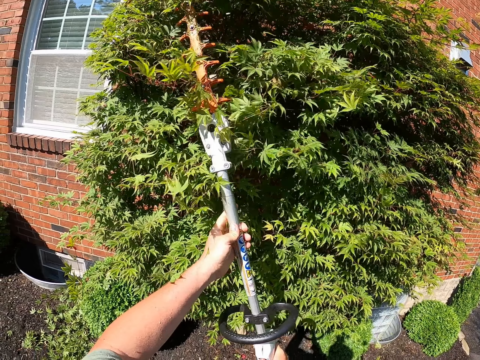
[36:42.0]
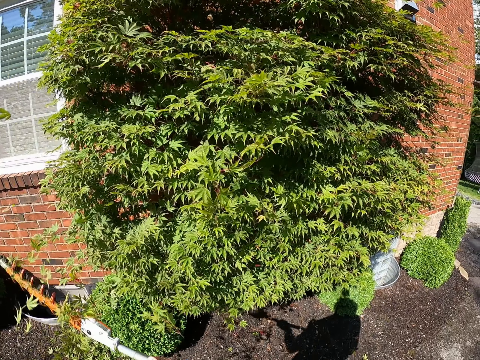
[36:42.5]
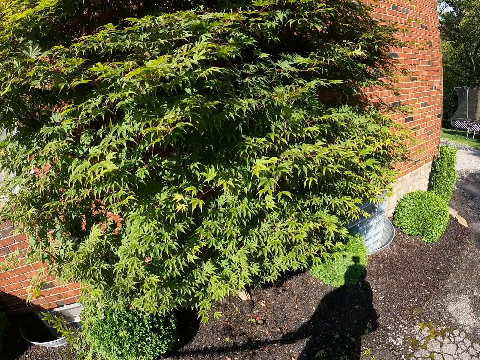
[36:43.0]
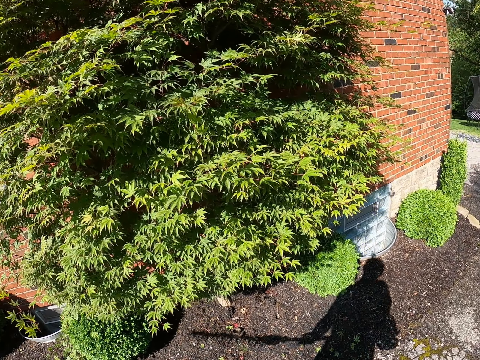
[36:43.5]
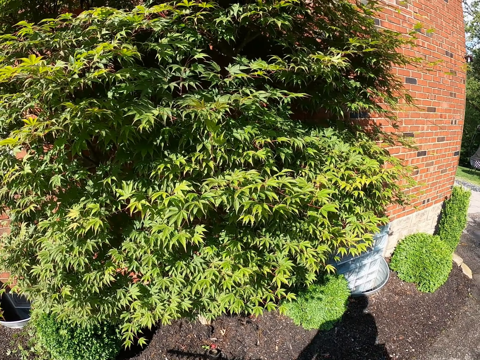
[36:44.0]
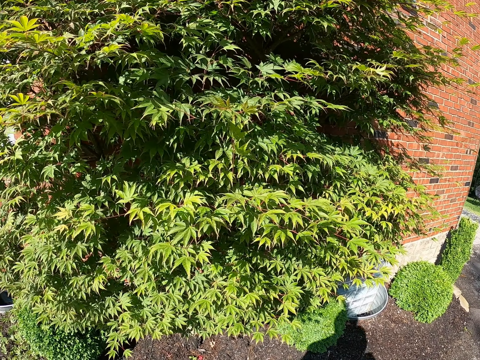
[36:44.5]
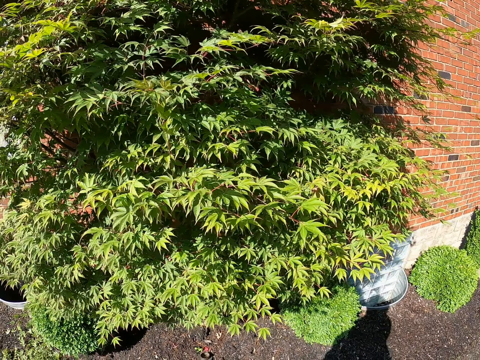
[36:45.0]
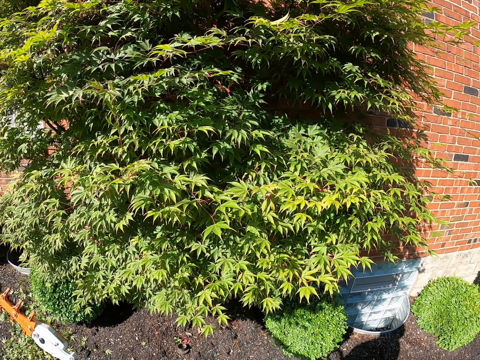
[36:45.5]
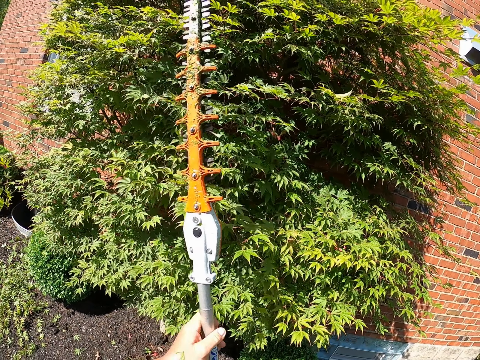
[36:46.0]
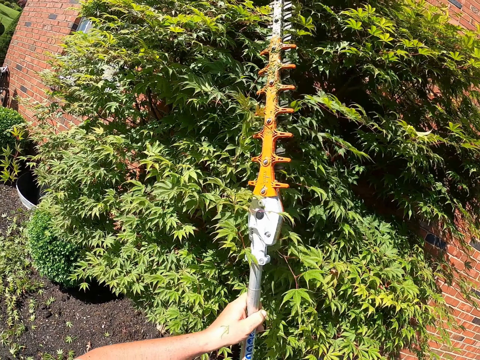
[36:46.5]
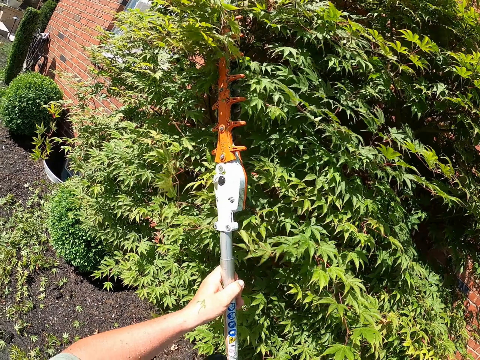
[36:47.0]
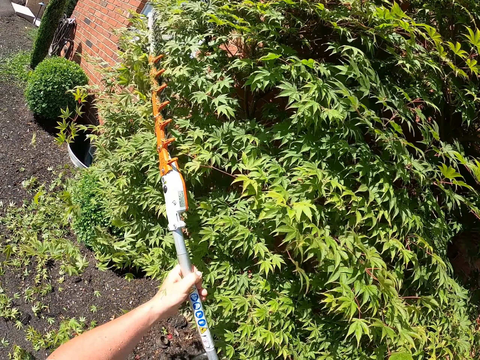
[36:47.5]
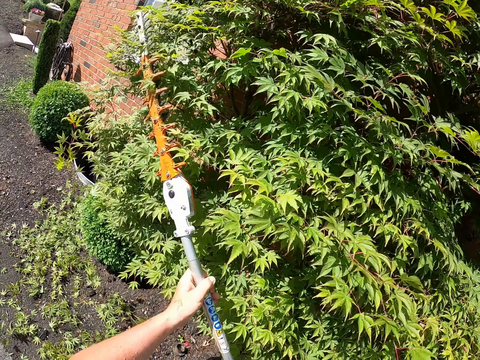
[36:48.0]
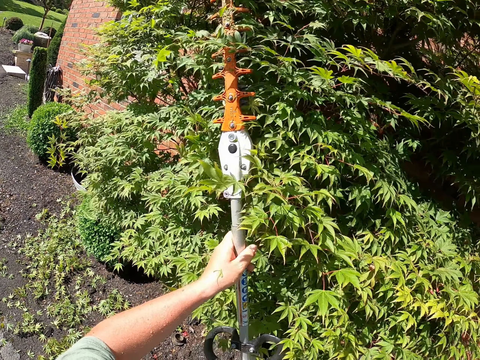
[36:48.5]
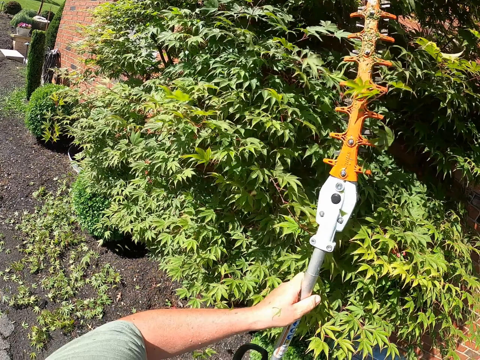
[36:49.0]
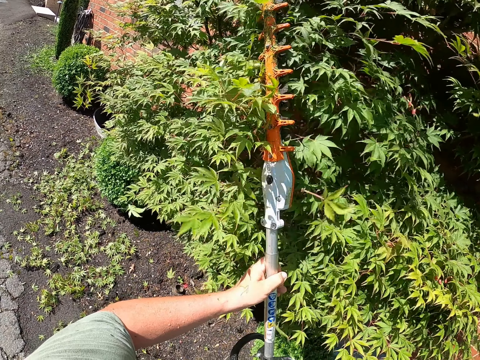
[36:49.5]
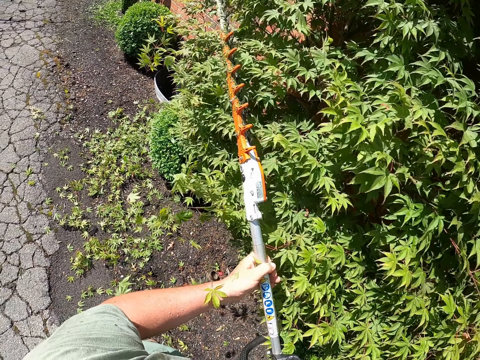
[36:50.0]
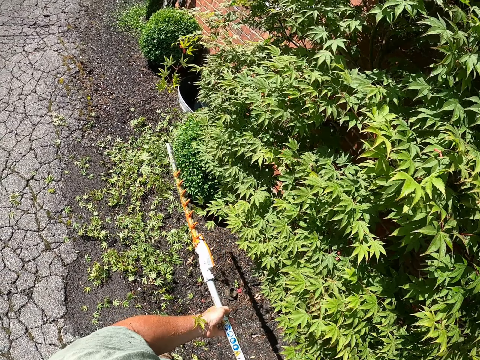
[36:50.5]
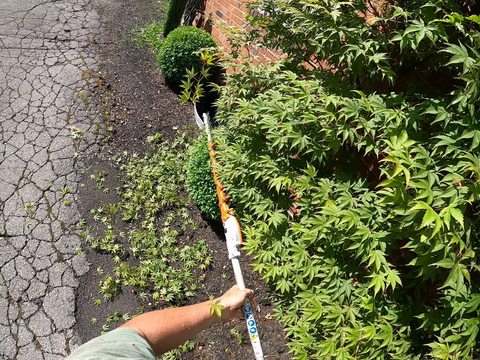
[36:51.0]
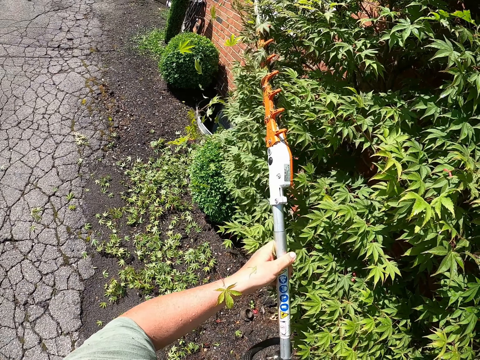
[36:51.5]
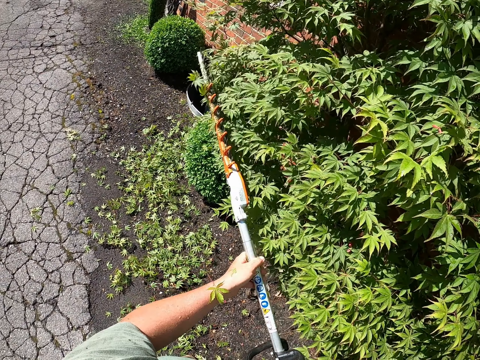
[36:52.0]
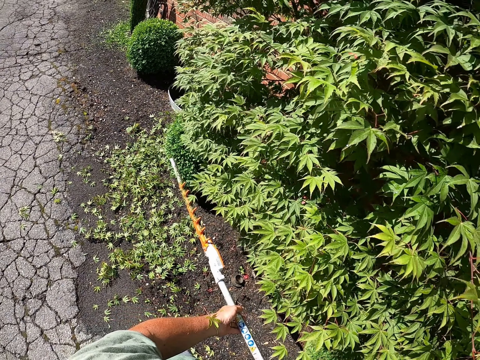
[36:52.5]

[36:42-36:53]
The camera wearer stands. They trim the tree. They trim the flower.

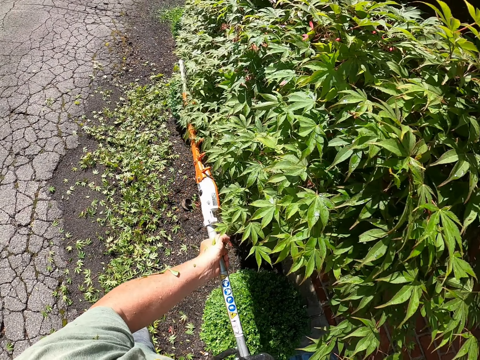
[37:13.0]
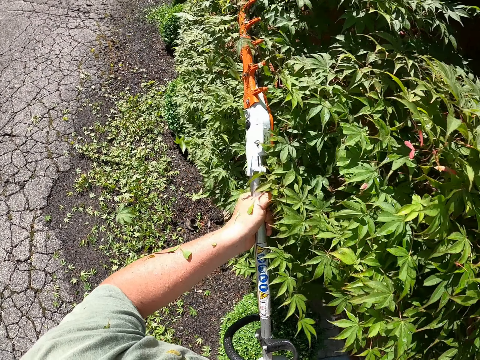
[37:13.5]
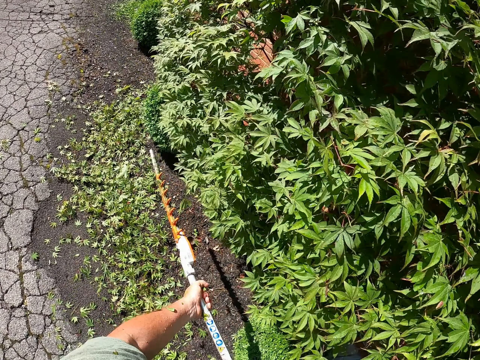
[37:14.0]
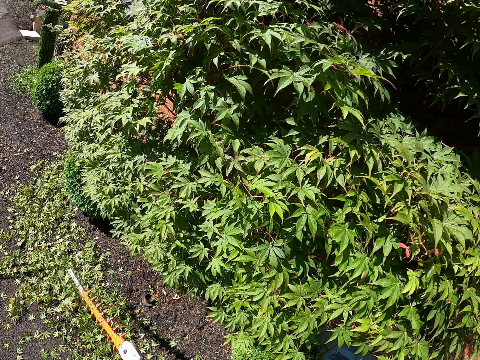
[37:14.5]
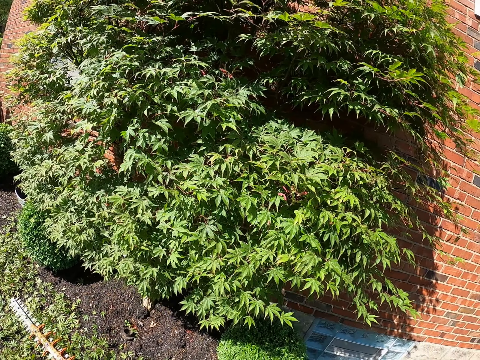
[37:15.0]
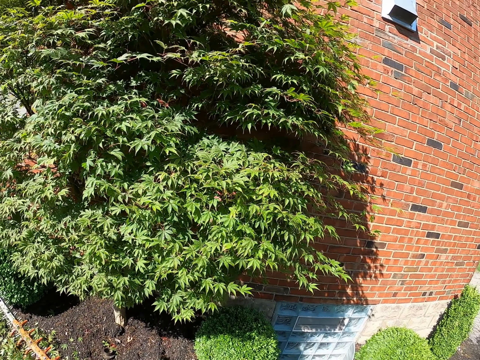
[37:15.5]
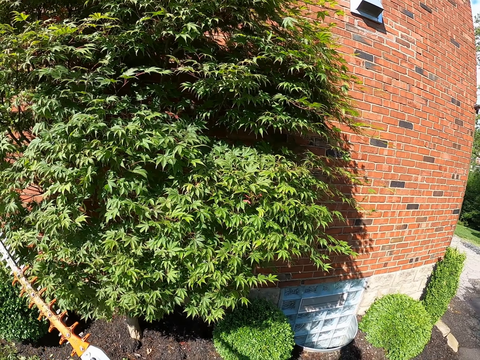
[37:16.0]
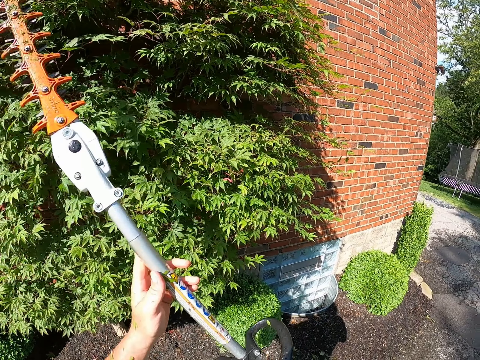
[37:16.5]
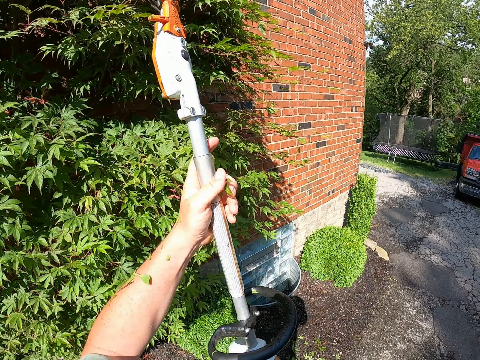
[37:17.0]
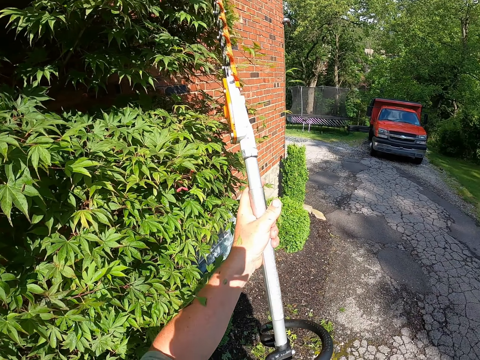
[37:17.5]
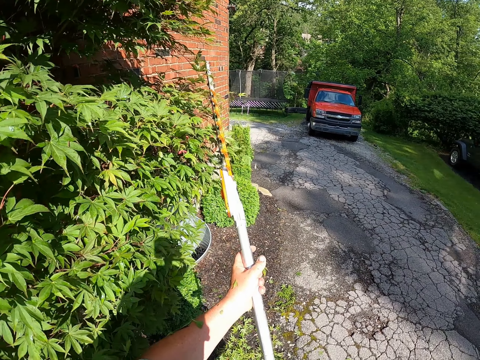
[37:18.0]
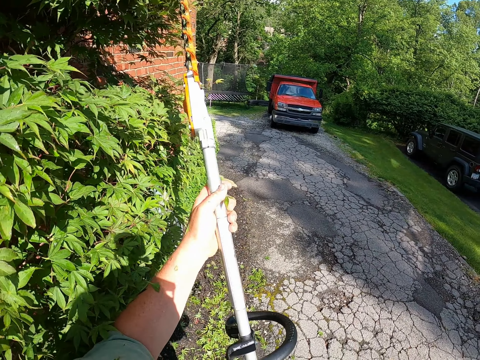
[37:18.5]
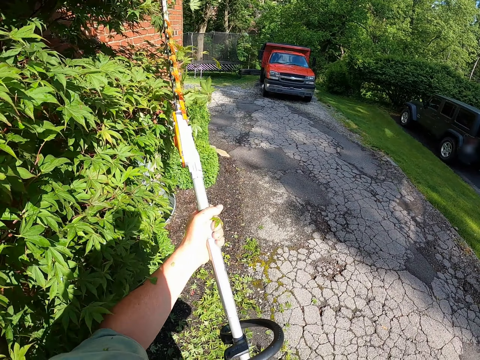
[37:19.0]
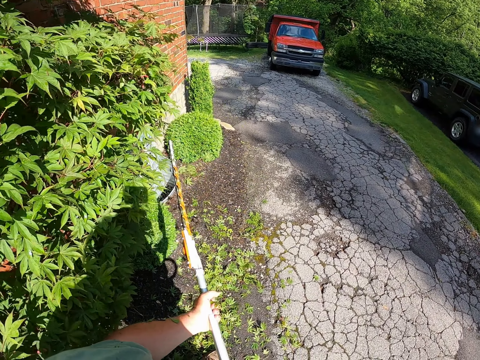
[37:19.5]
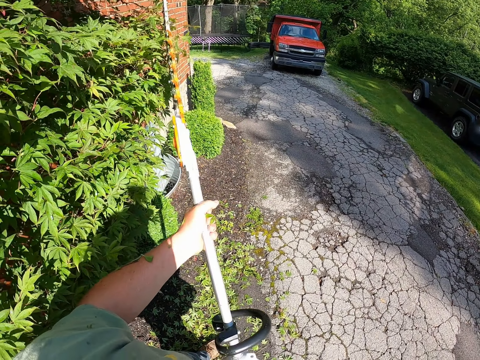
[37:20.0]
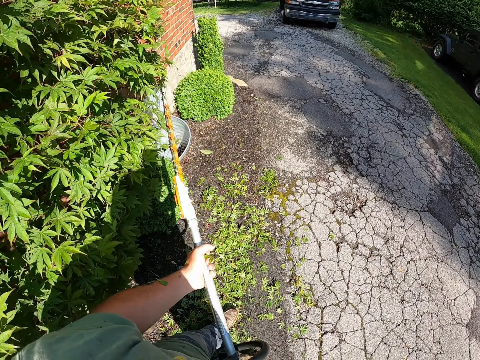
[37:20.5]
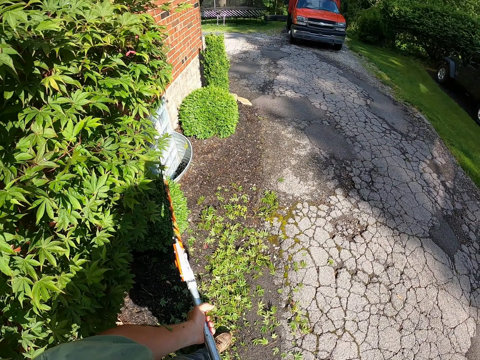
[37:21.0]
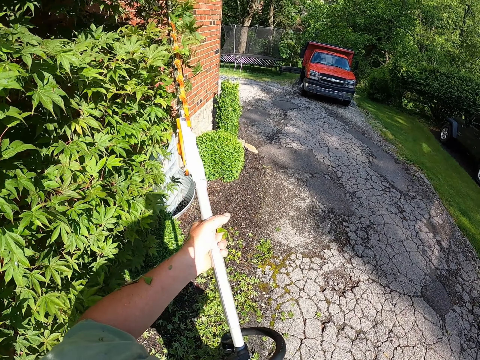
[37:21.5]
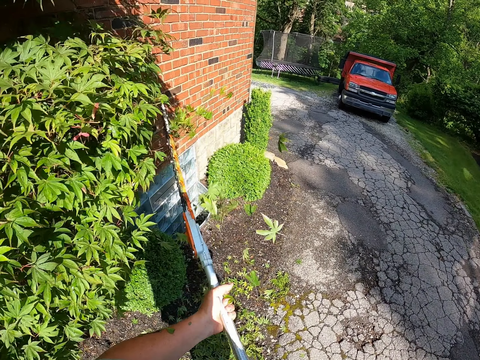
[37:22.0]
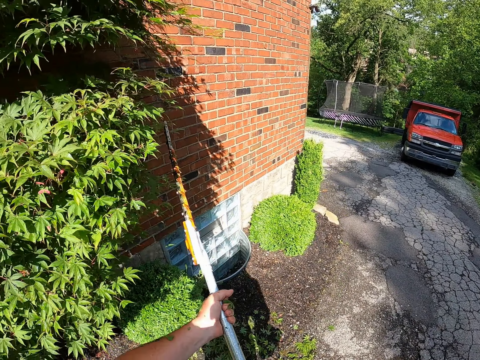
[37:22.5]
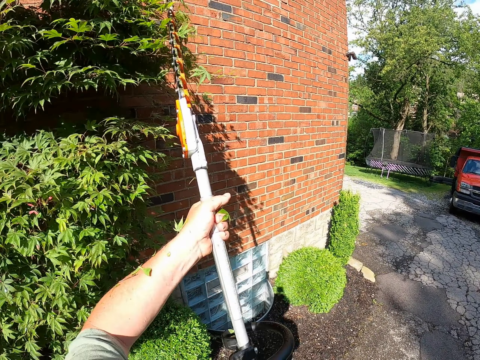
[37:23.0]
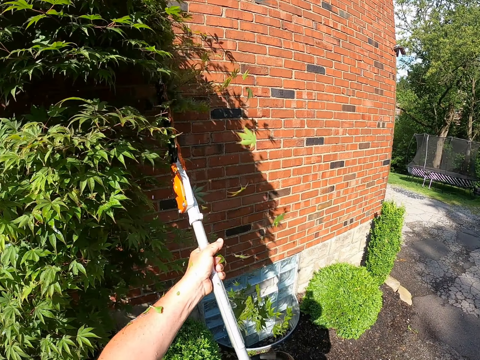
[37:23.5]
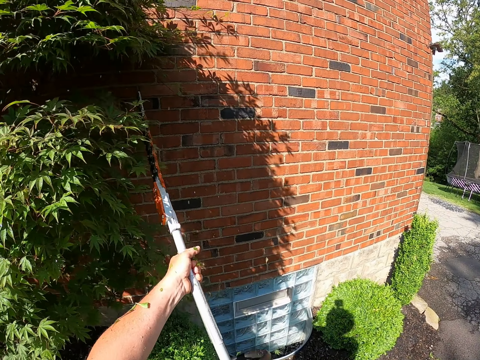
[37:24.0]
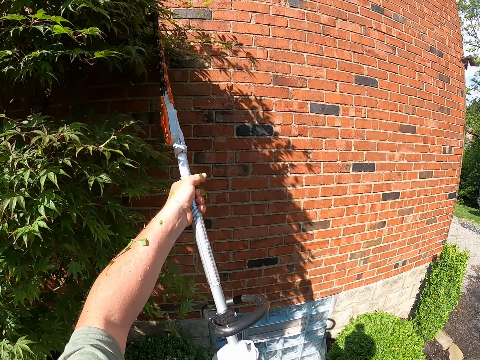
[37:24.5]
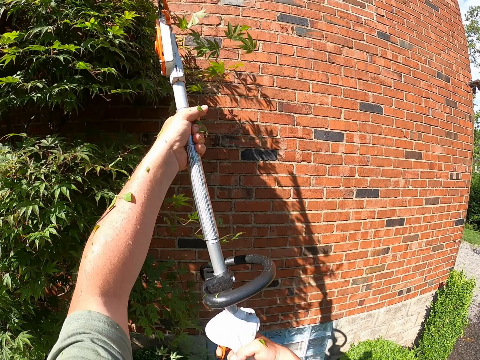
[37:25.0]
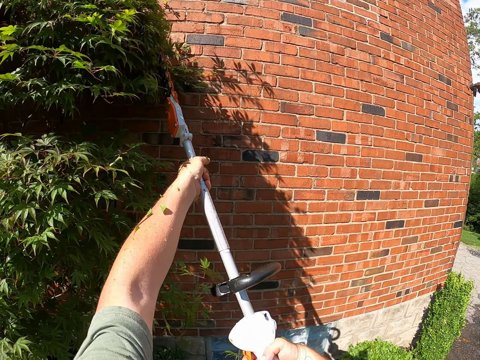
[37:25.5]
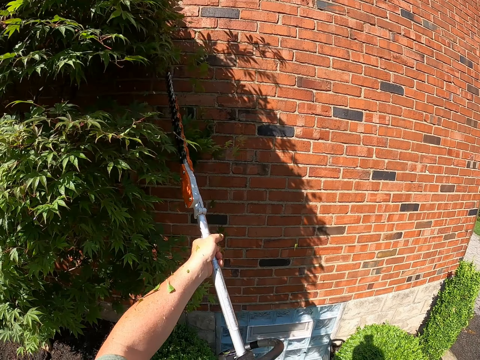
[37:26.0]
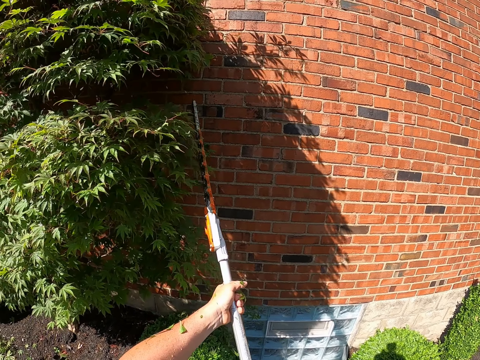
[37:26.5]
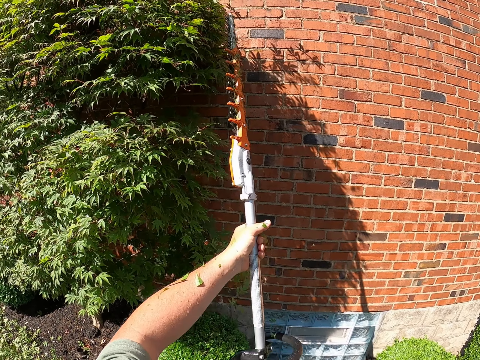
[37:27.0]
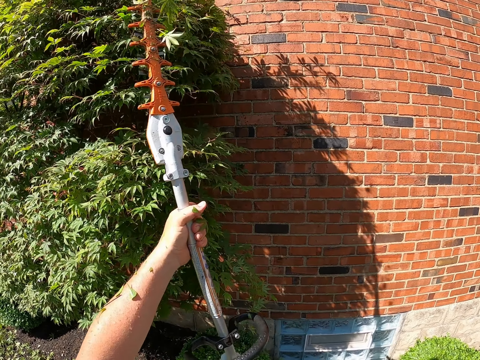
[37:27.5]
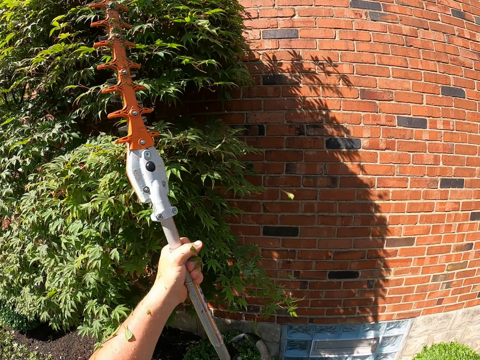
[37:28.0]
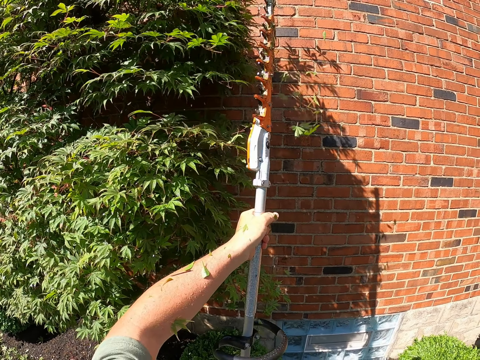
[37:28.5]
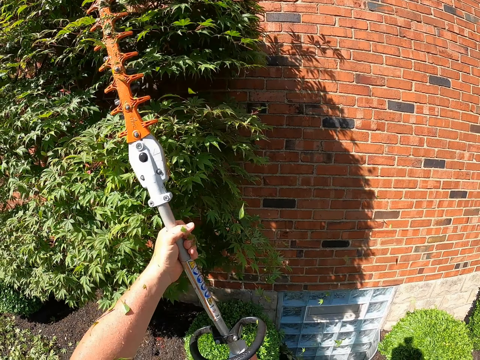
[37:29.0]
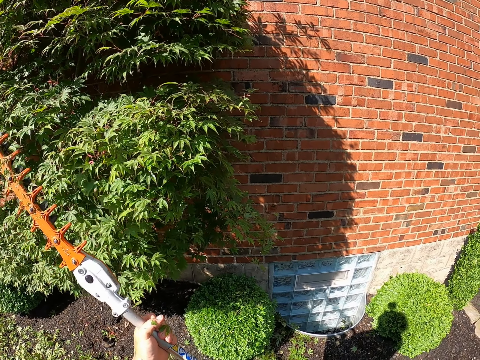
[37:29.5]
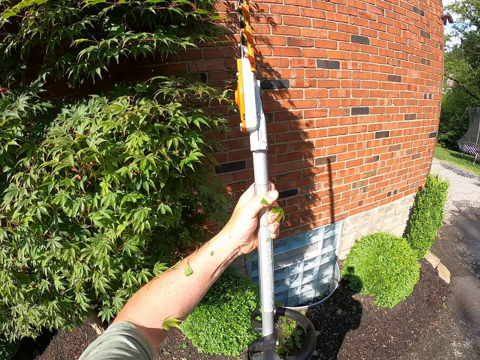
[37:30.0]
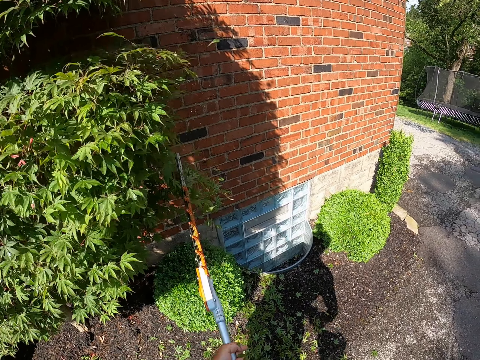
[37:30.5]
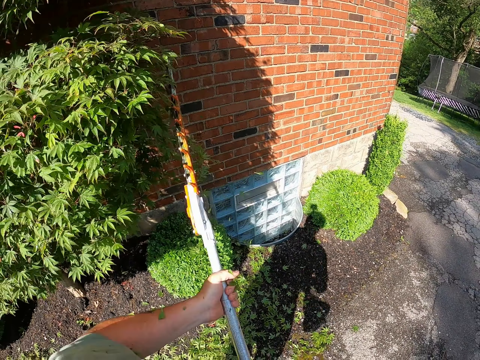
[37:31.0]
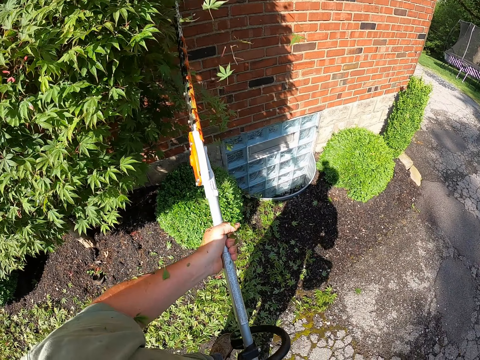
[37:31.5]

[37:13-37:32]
The camera wearer holds a flower trimmer. They trim a tree or flower.
